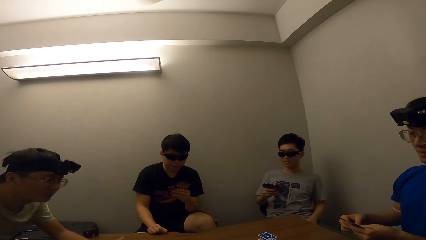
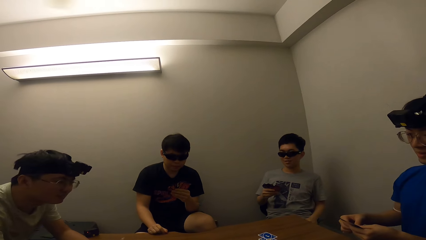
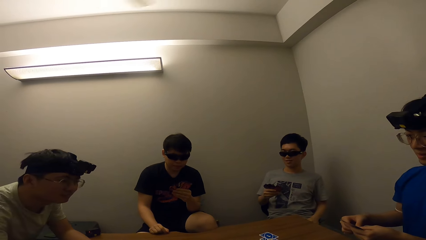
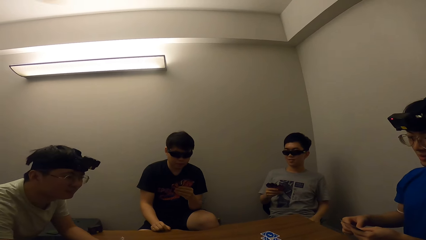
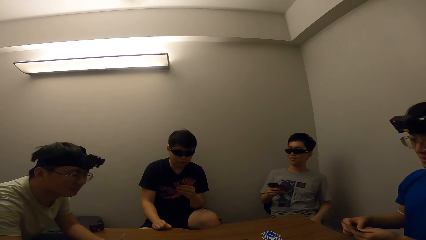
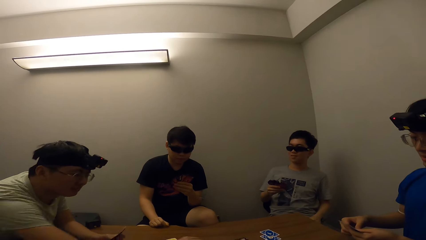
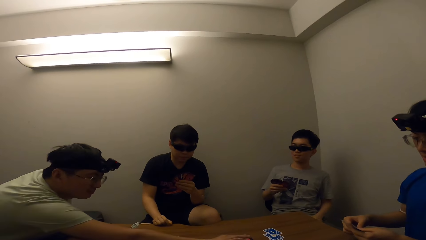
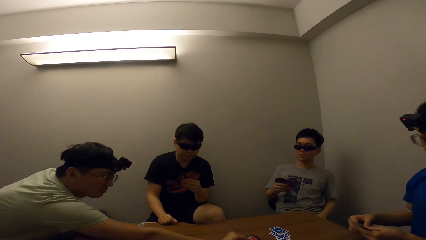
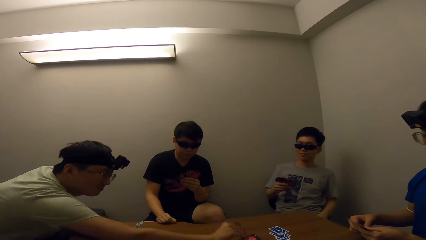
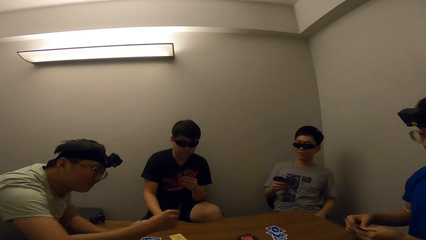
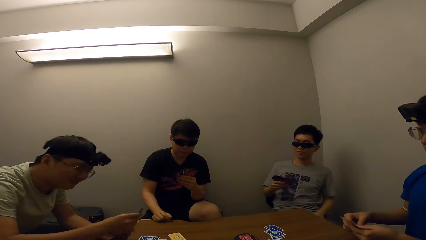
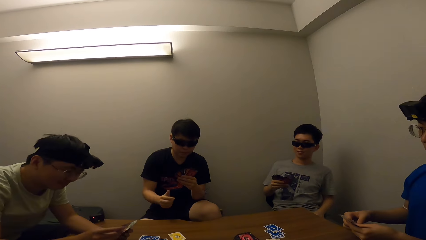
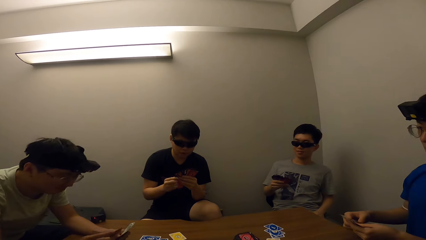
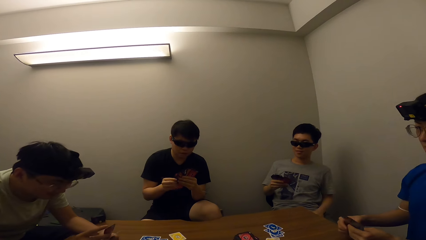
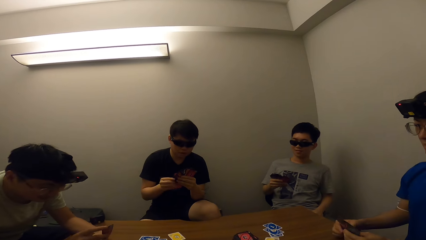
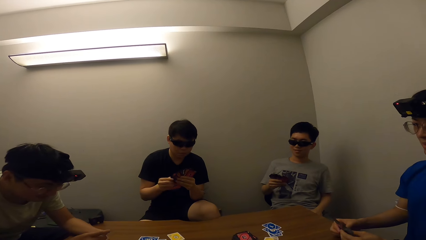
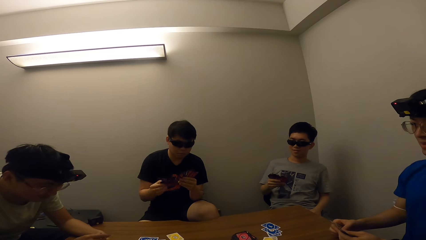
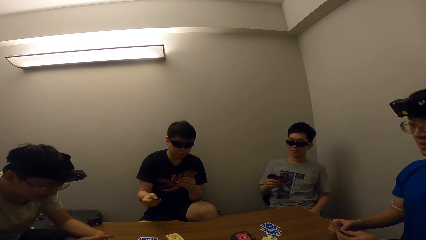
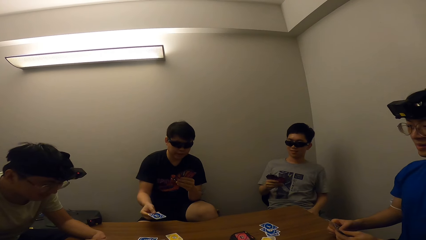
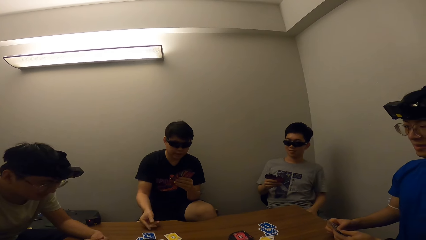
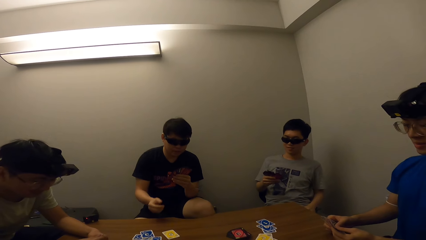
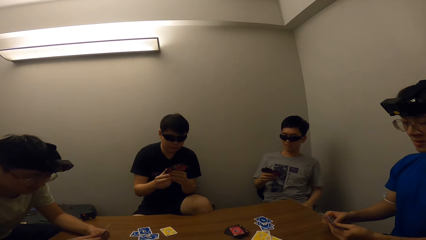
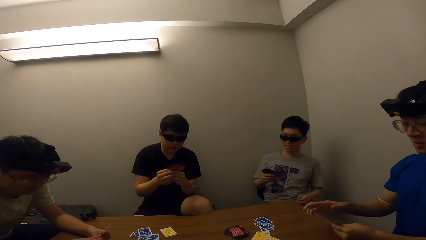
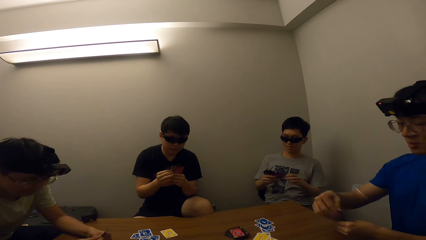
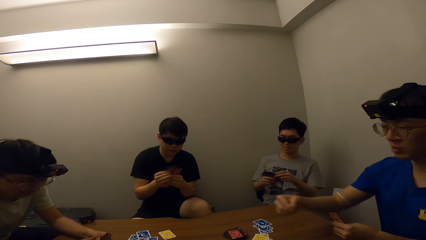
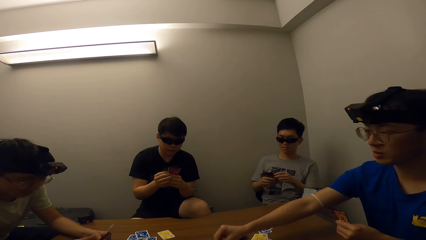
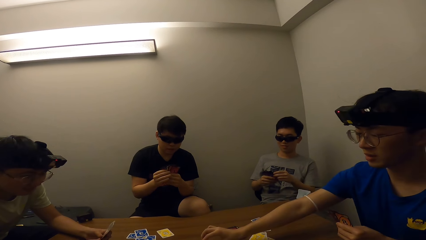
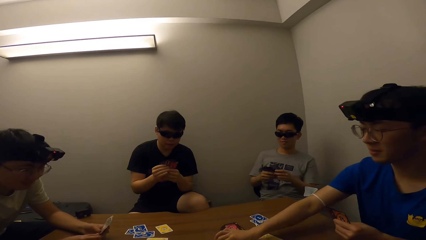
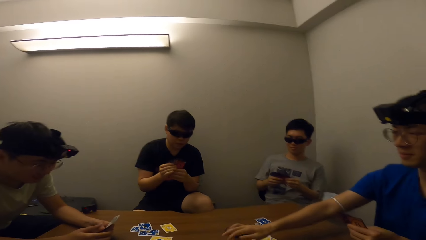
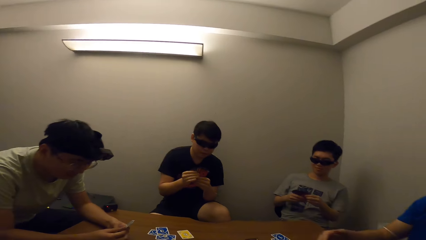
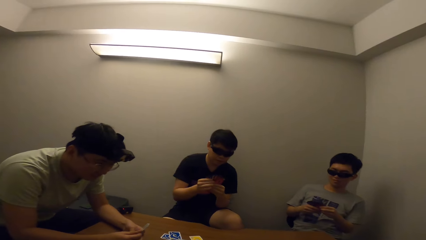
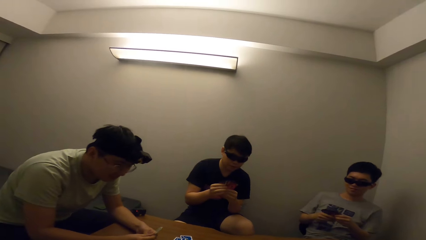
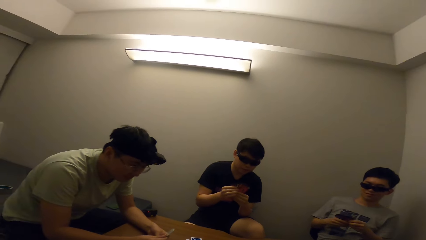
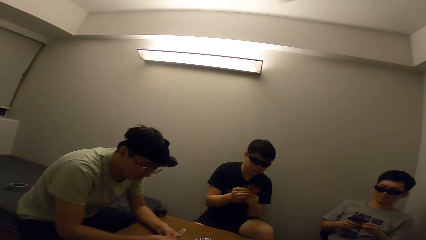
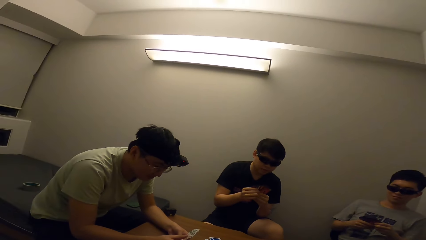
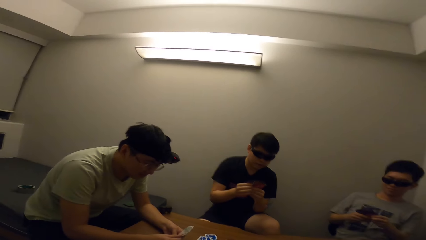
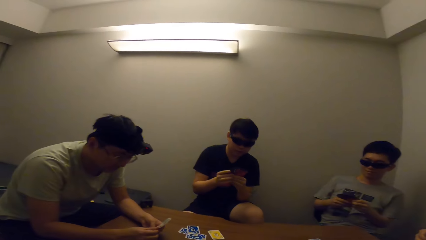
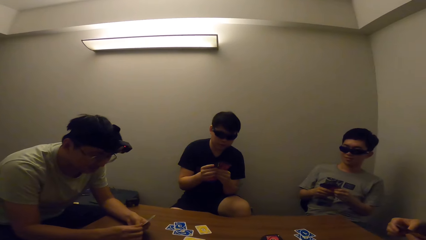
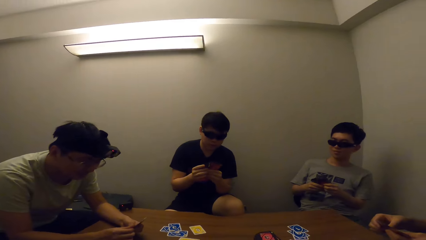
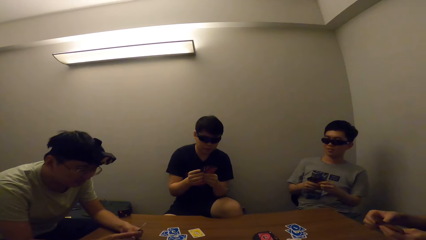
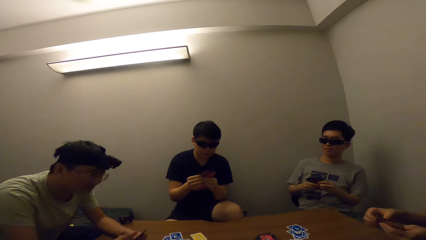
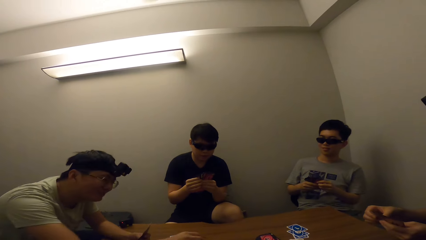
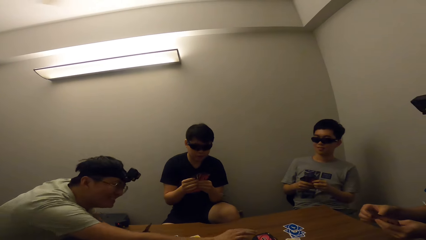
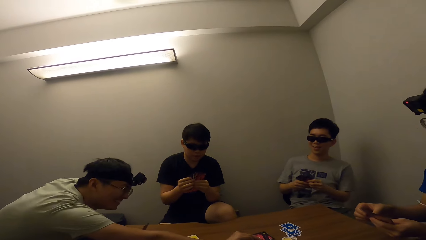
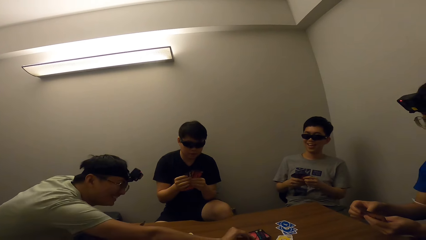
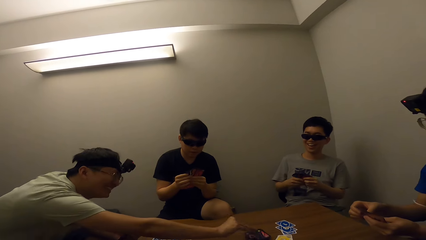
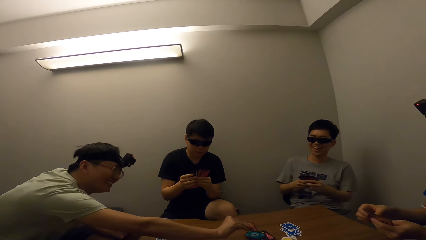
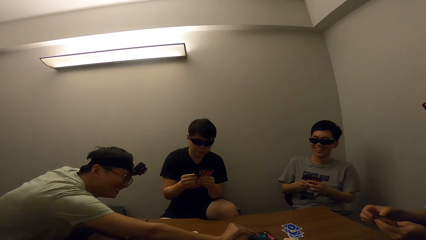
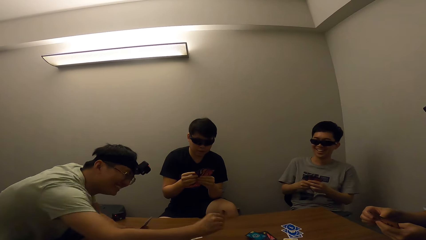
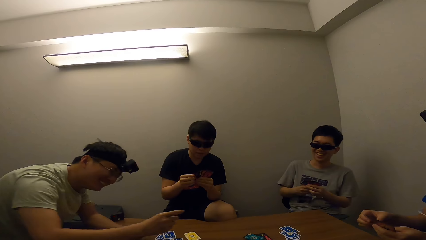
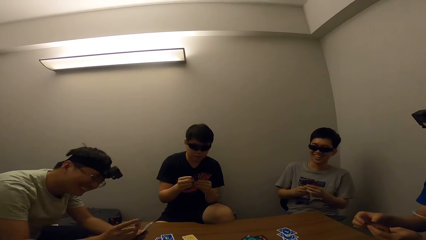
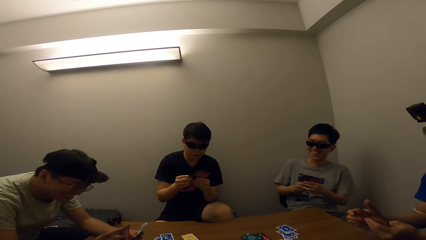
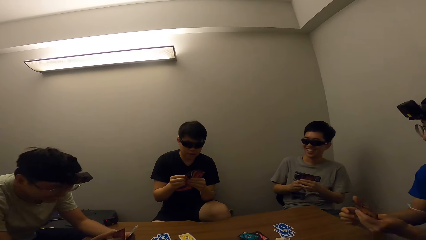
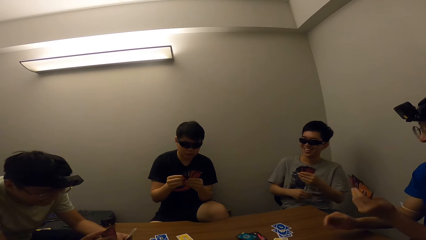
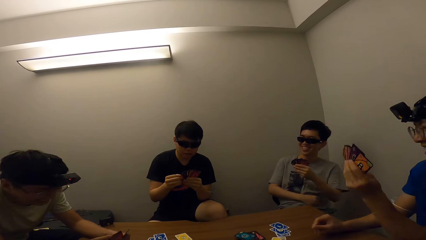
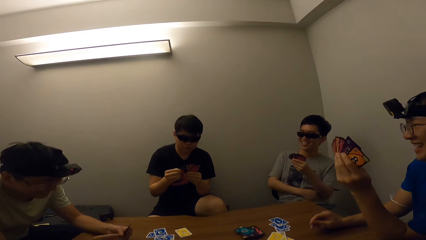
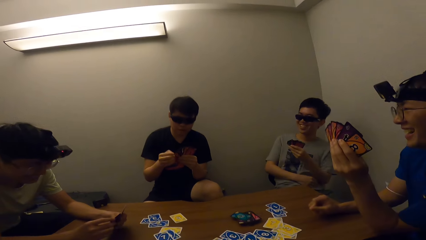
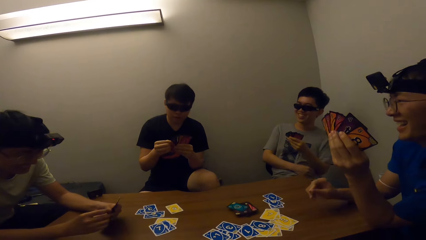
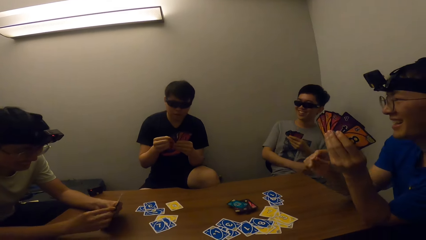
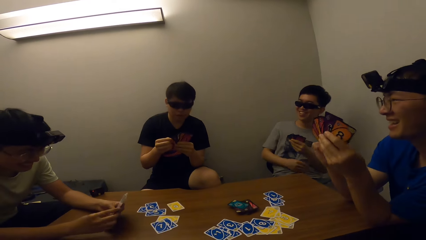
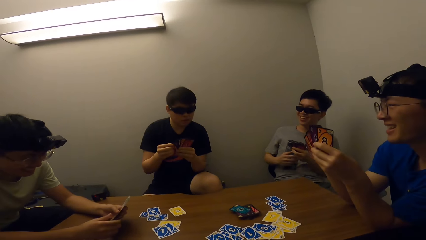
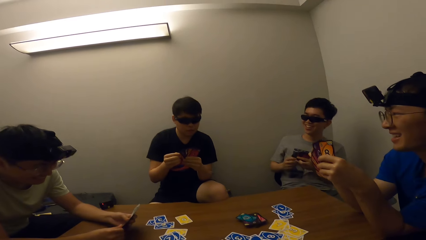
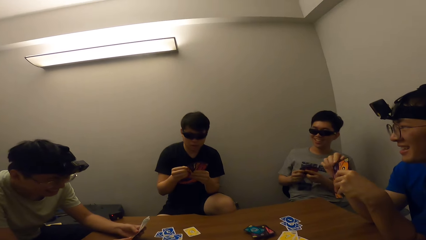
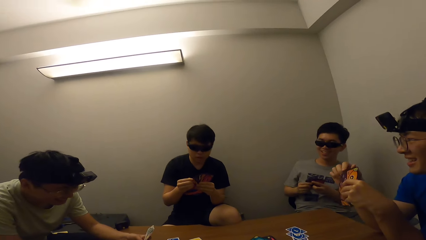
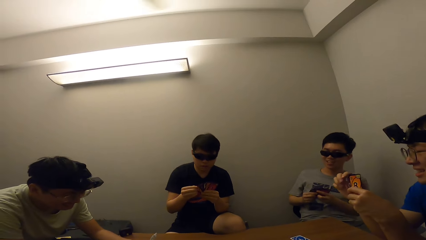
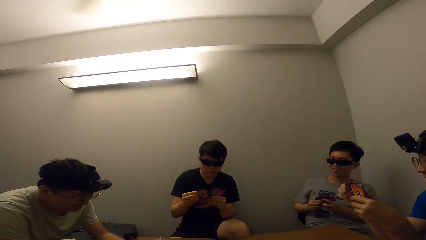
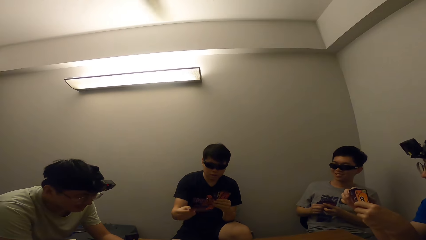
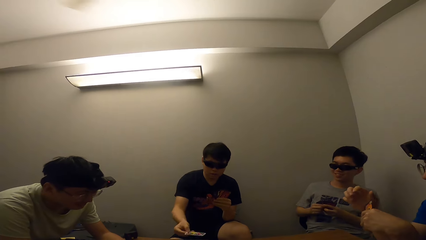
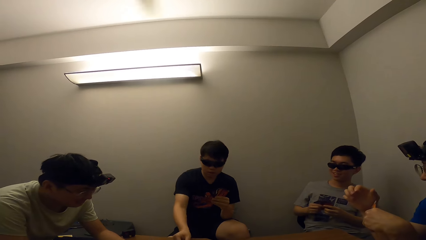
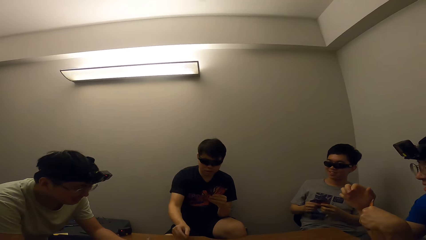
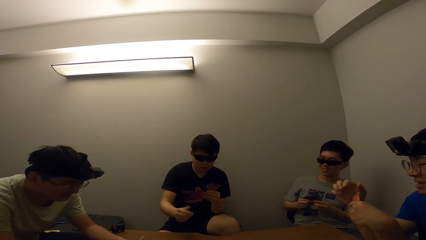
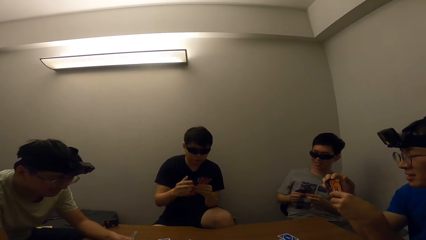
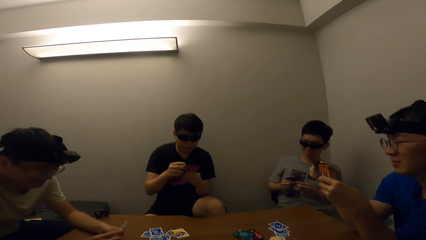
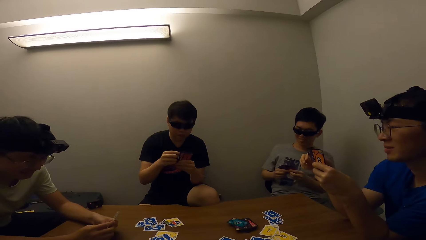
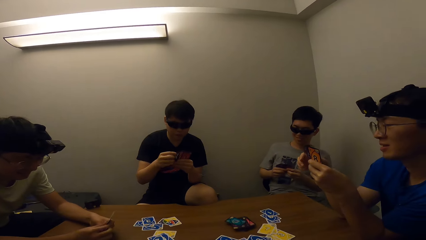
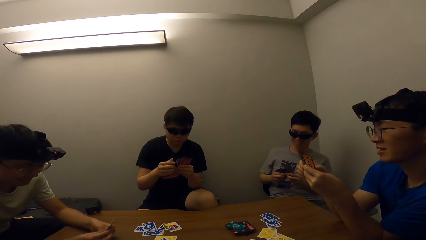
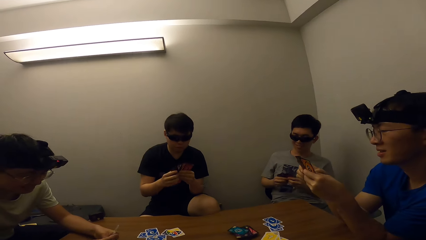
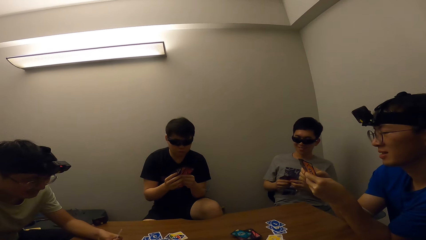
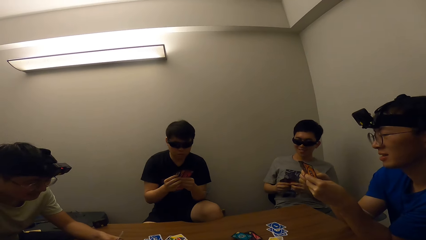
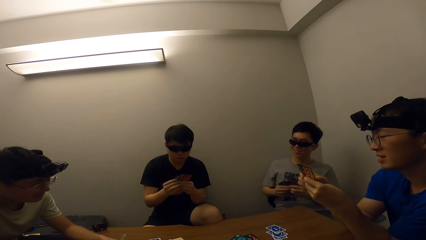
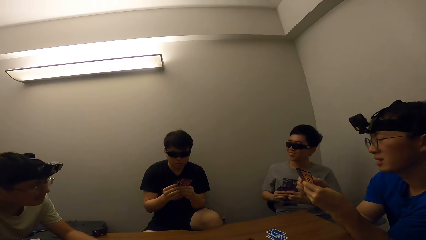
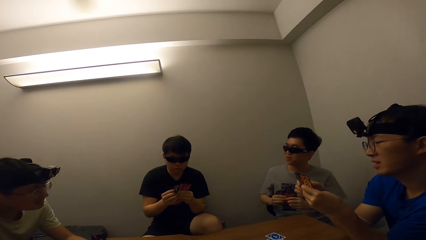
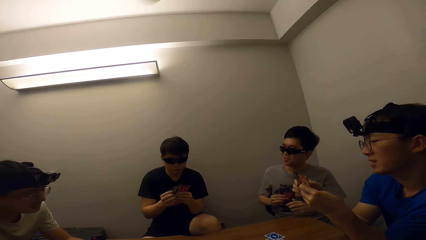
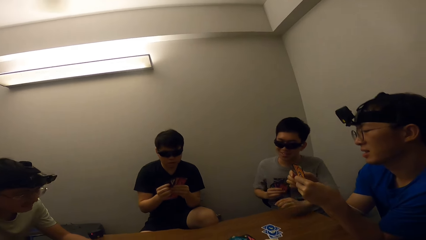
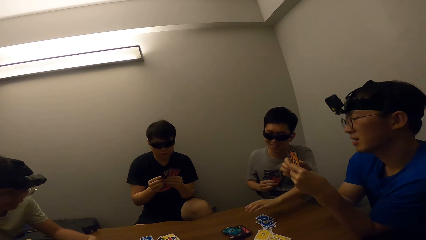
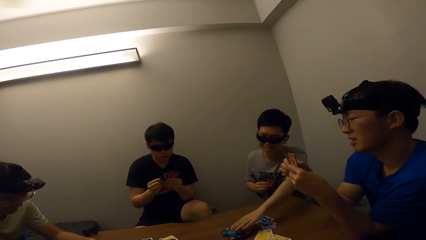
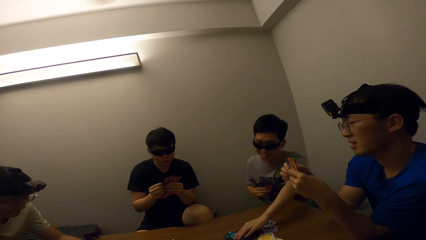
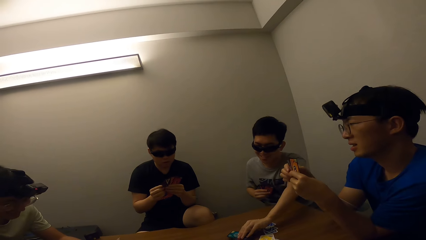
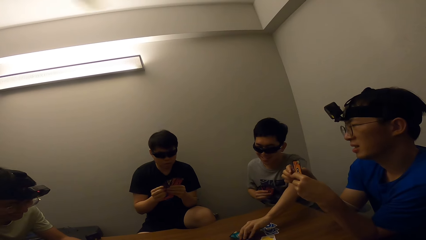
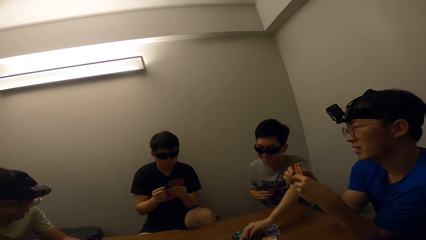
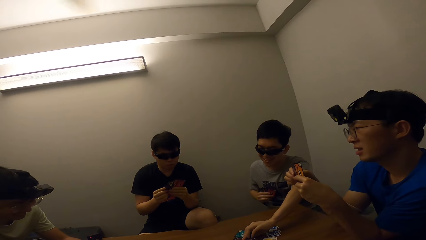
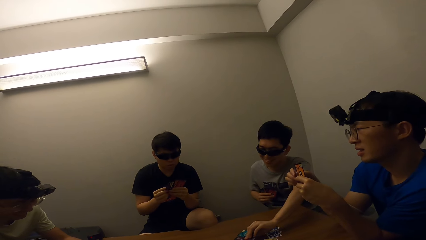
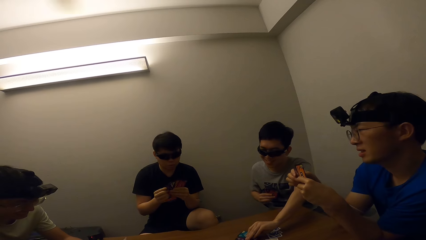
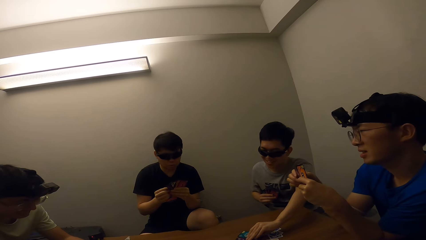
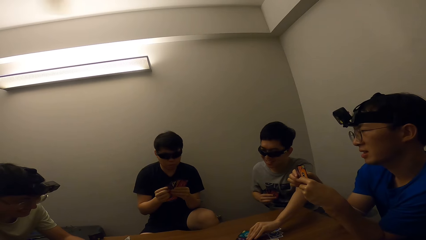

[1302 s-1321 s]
A man picks a game. Another man drops a card. The first man picks a game. The other man drops a card.
